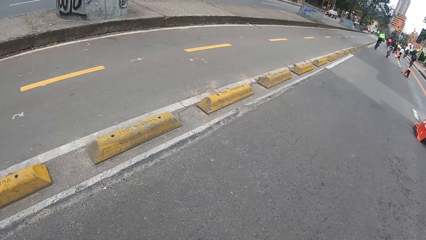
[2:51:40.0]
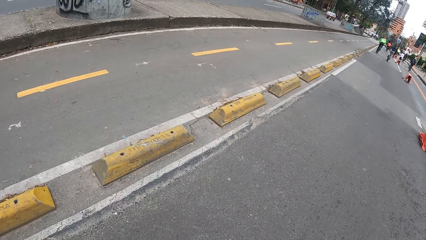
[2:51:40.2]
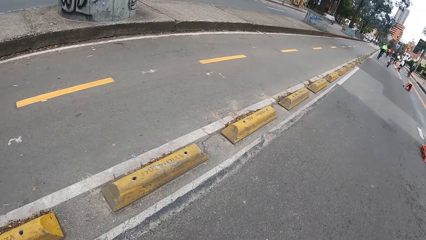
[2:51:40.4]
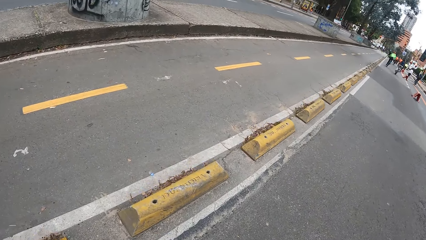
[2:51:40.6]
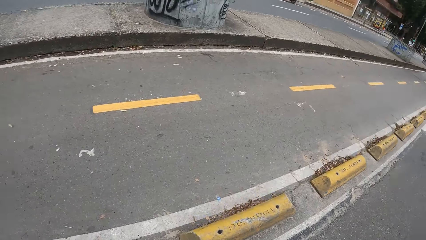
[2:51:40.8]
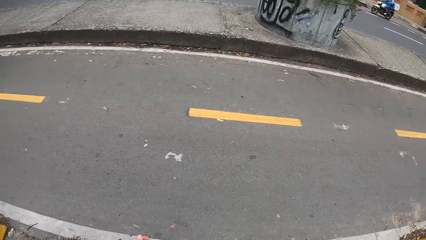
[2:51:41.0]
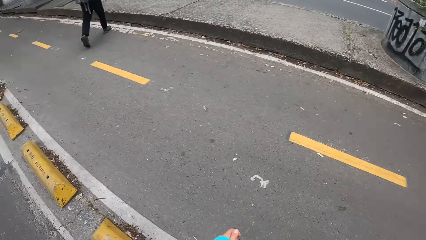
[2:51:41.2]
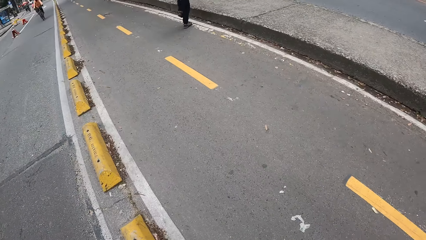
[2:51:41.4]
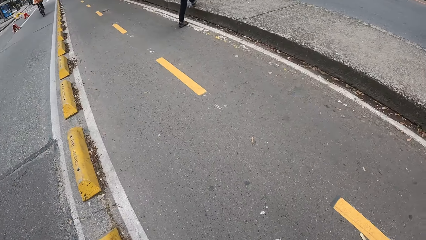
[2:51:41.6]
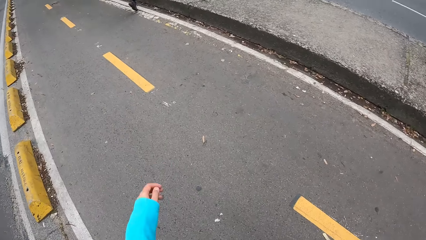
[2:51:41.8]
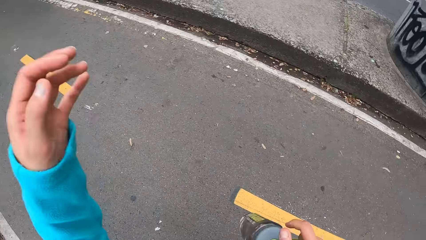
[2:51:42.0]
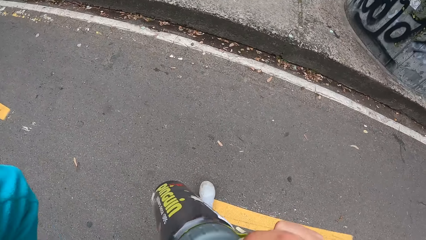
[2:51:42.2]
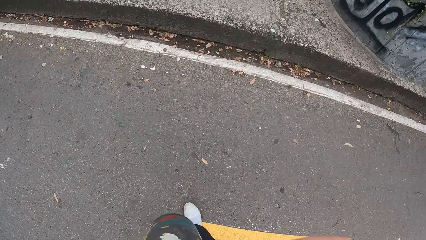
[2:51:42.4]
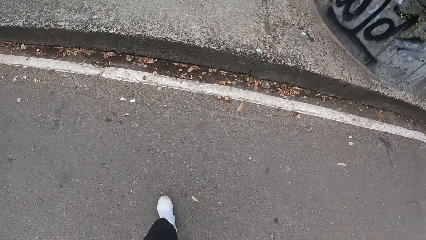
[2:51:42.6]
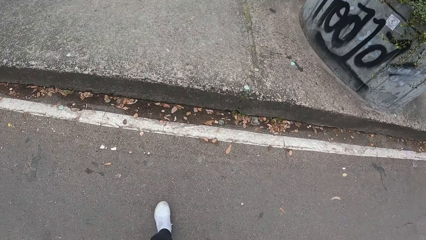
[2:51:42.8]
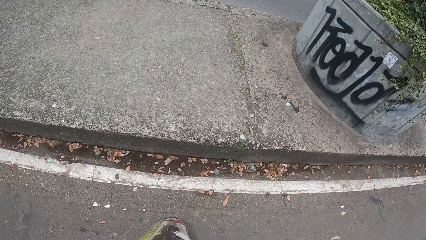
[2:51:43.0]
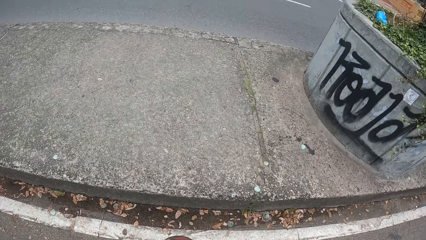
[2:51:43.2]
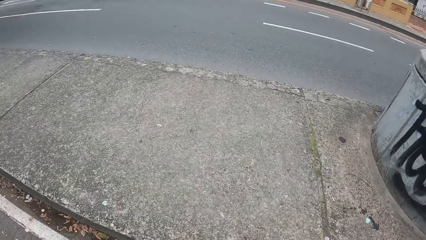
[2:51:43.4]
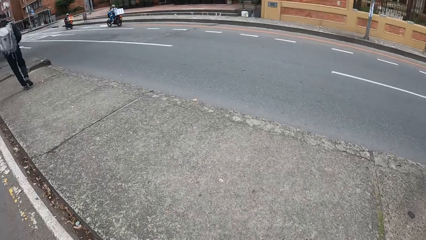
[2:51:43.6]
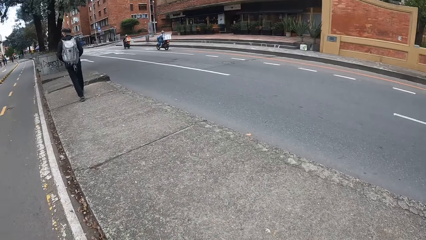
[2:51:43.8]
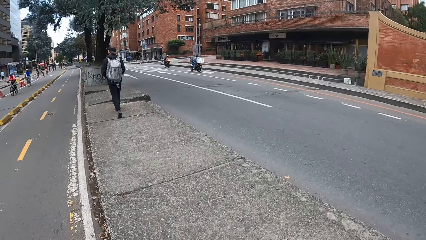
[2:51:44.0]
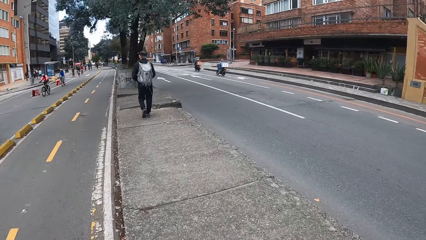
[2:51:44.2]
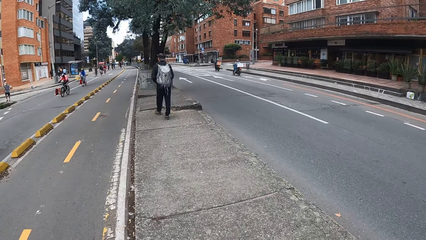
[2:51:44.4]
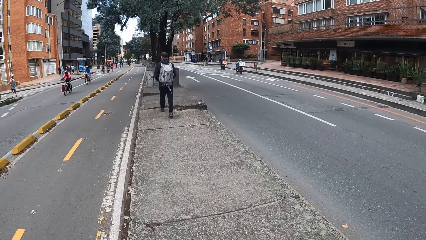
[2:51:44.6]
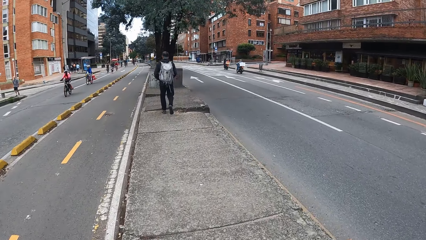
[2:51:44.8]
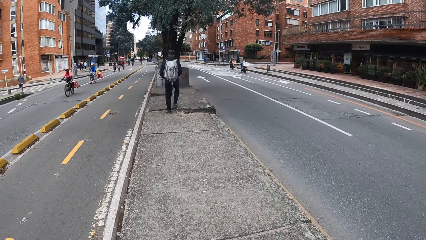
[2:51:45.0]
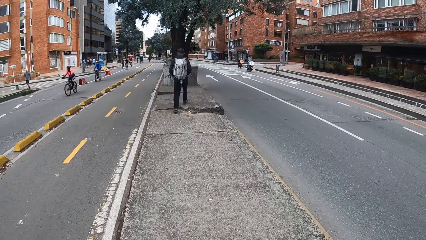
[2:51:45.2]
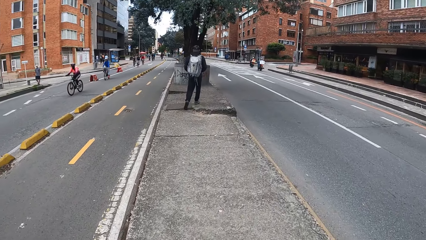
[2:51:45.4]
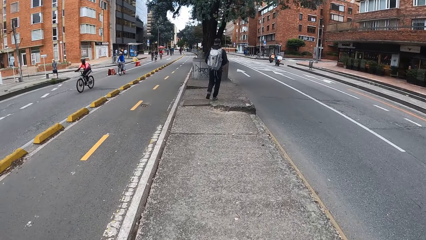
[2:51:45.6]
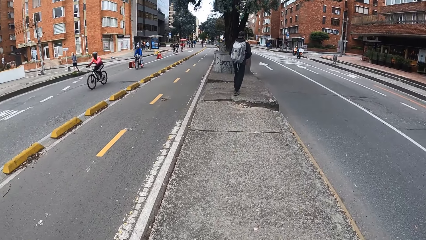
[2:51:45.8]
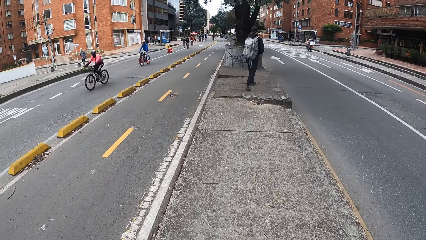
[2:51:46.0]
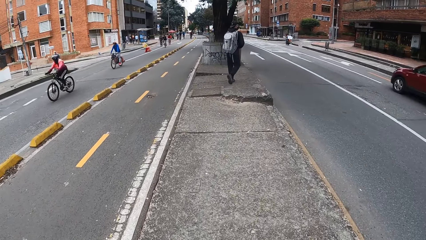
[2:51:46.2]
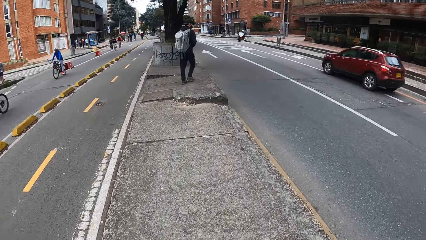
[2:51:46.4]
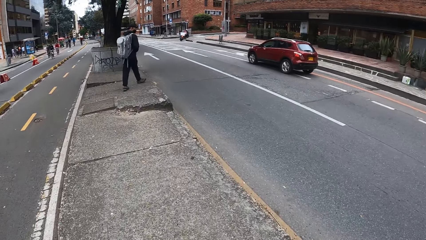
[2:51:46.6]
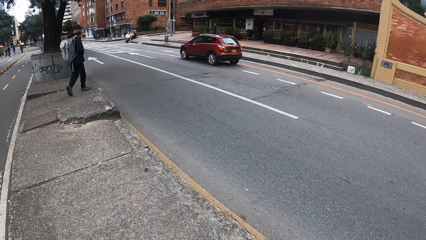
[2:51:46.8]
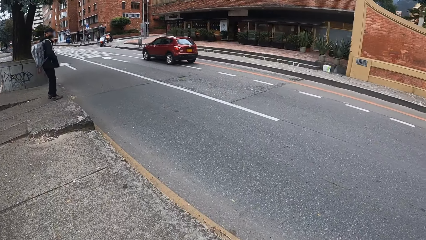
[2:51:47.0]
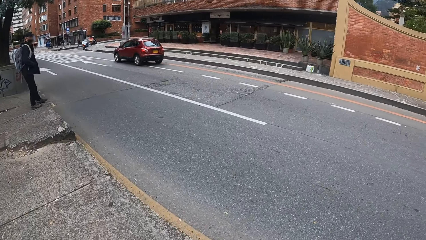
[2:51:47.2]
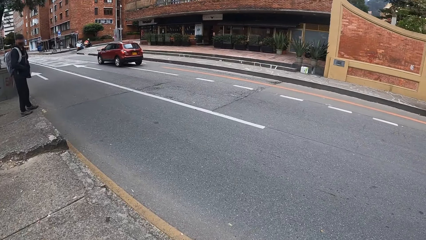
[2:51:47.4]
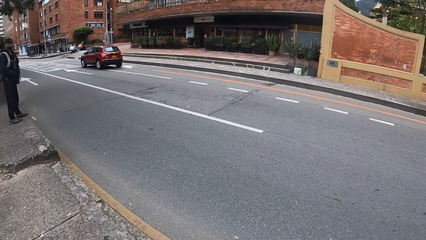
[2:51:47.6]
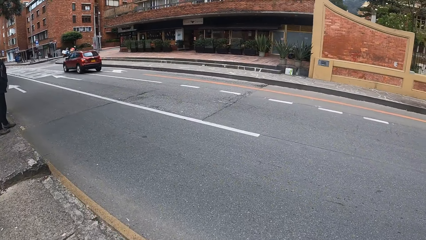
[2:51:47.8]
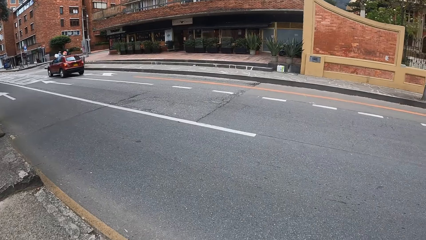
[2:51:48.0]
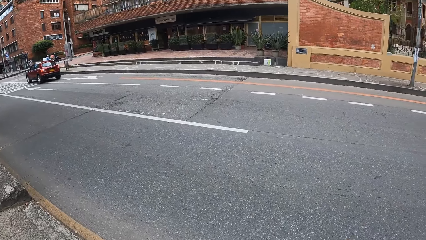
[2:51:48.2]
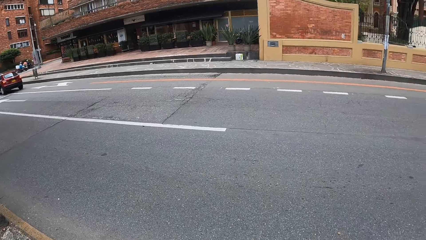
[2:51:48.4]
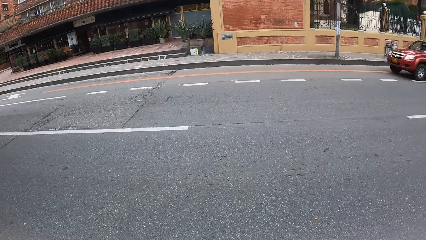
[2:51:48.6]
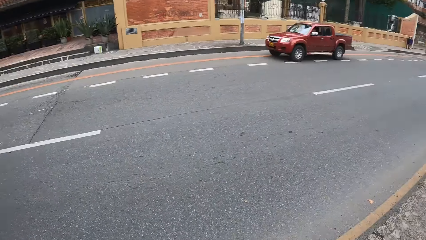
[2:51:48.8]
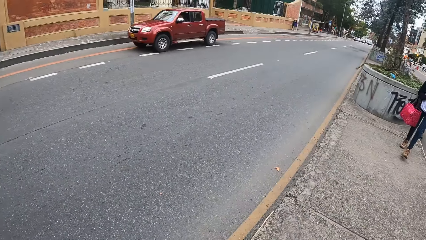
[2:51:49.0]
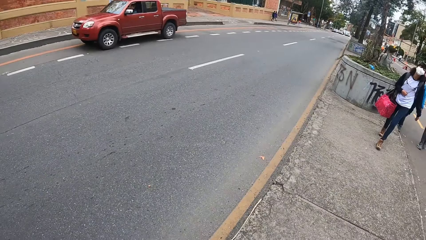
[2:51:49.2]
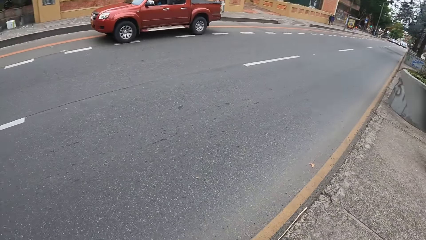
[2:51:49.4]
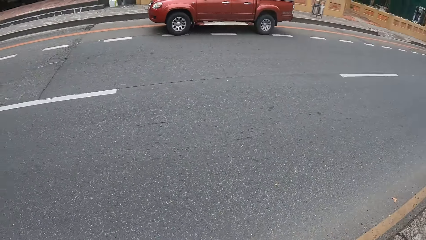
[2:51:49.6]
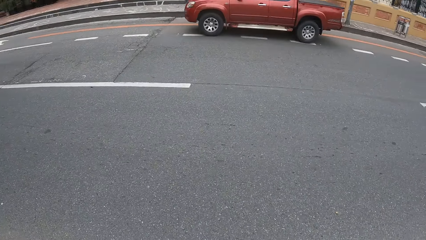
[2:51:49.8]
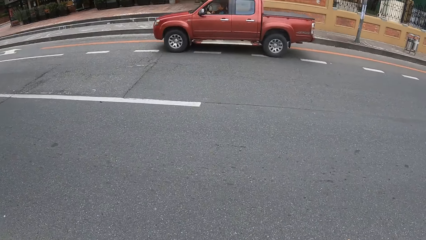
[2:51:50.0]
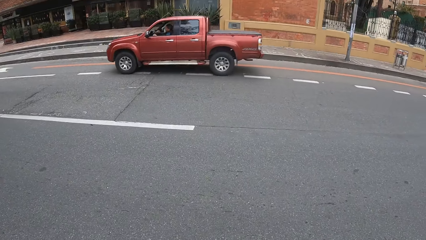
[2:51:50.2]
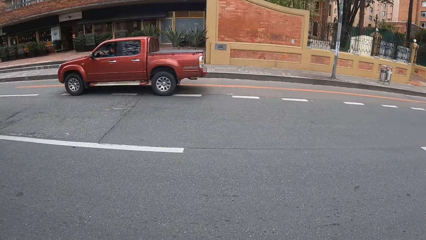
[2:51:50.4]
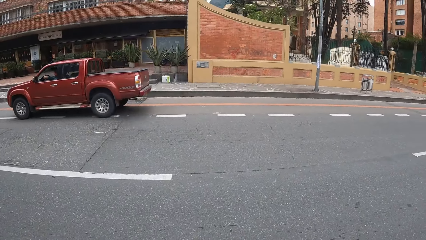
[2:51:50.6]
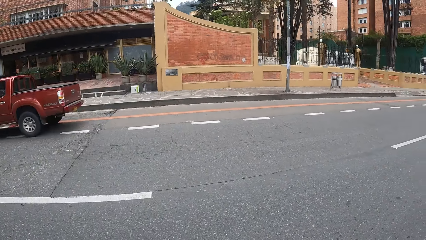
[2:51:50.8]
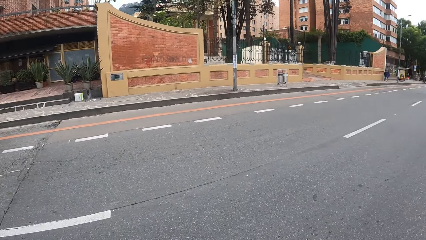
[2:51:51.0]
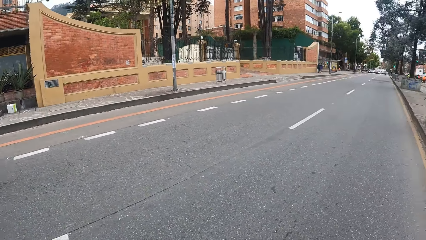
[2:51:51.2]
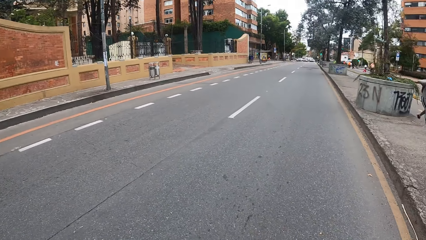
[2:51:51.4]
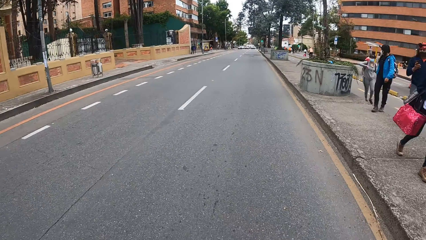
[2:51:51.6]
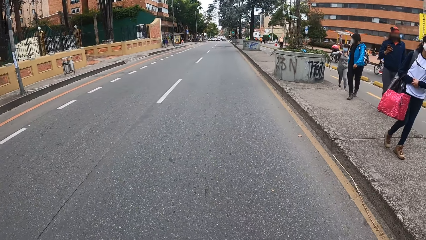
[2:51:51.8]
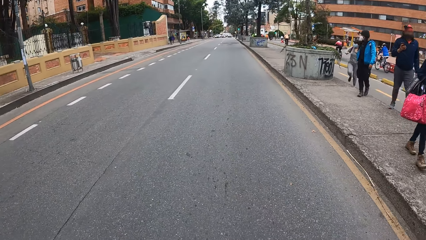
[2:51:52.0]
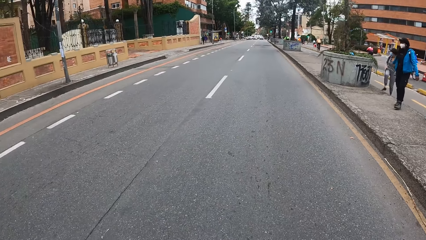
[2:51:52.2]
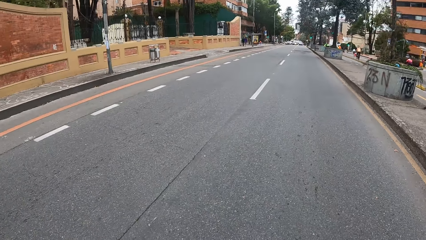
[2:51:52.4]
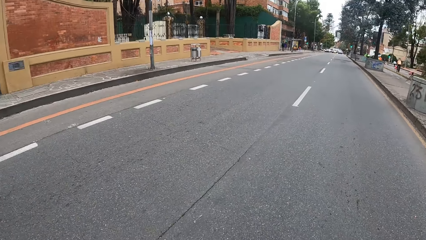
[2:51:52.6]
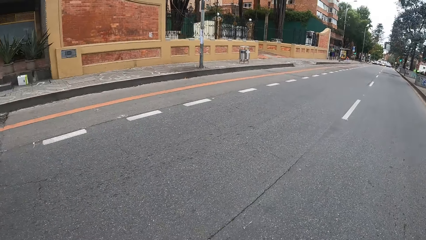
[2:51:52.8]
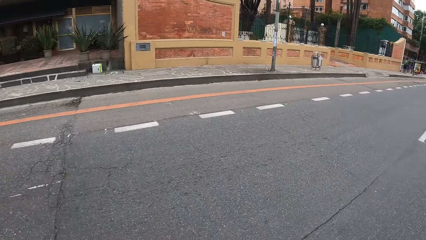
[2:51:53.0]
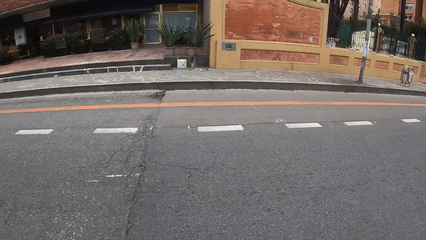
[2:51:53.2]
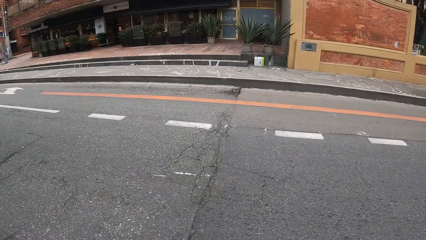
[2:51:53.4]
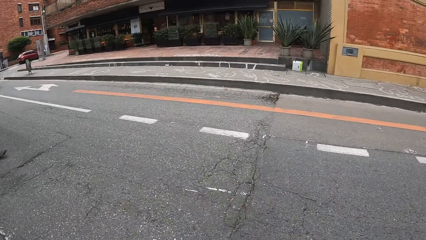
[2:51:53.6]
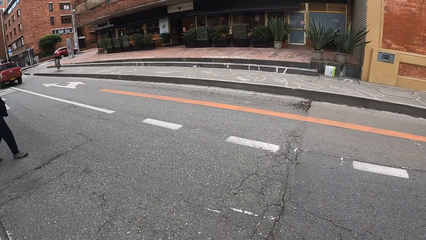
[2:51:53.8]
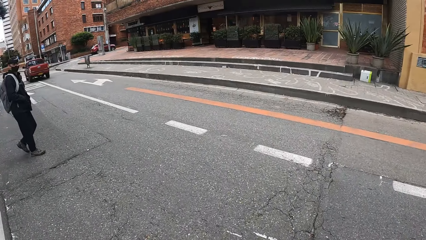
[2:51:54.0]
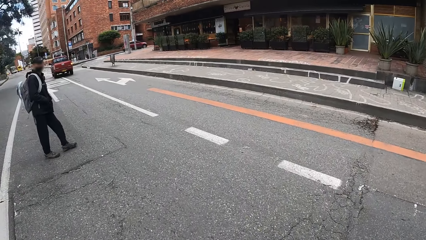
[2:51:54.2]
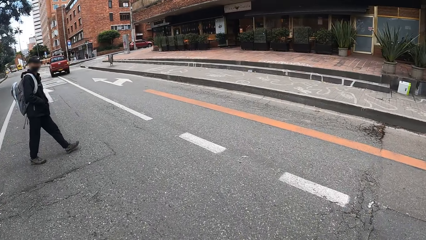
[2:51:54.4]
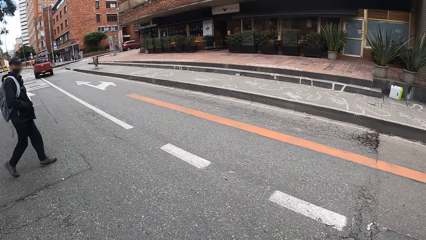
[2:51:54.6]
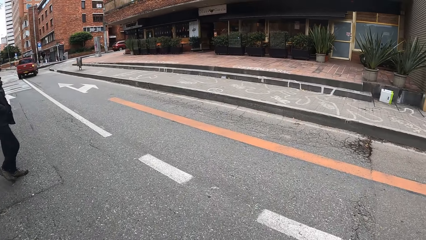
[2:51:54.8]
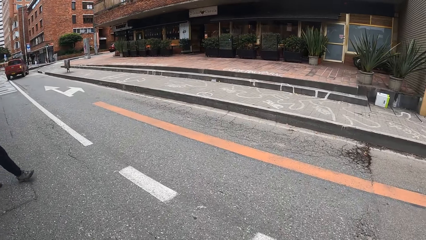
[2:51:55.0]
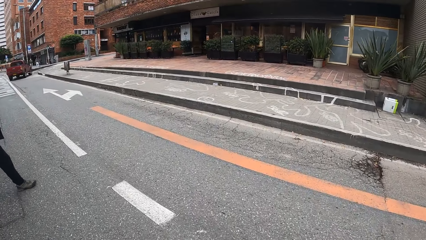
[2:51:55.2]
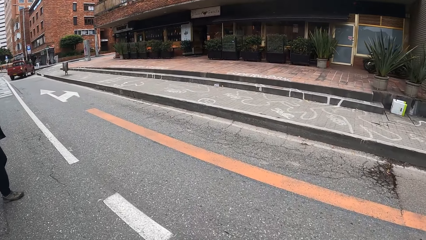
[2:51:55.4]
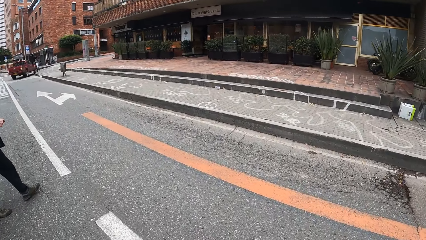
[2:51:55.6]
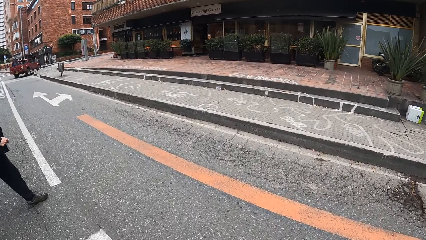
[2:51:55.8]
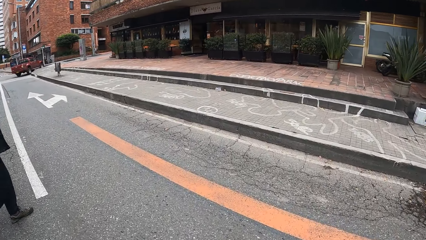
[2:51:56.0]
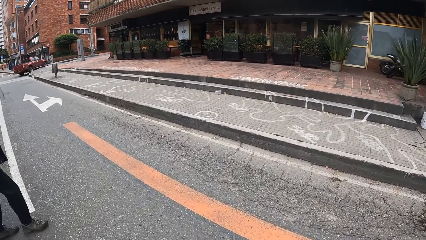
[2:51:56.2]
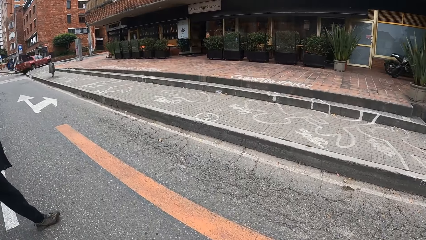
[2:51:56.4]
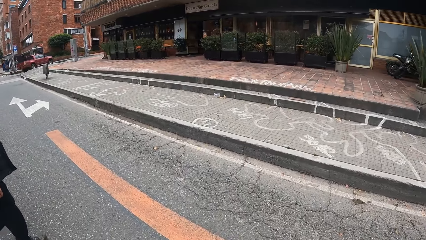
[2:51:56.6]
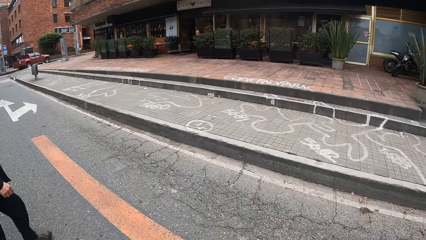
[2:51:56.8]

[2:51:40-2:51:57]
The camera wearer looks around the road. She touches her face with her left hand. She holds a water bottle in her right hand. She walks on the road. She looks around the road. She crosses the road. She looks around the road. She crosses the road.
